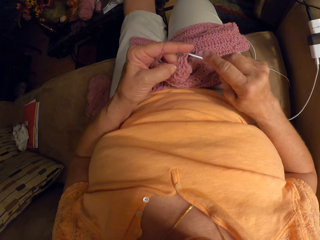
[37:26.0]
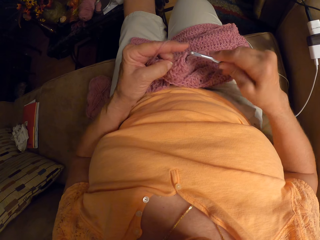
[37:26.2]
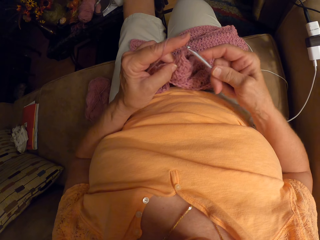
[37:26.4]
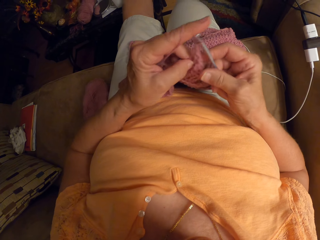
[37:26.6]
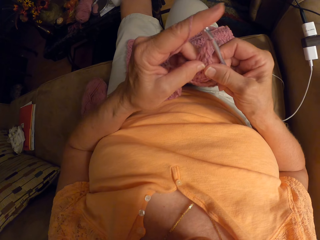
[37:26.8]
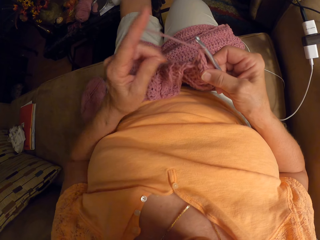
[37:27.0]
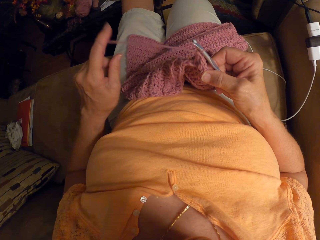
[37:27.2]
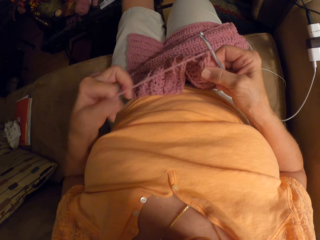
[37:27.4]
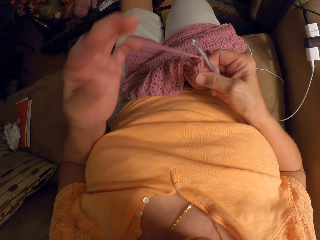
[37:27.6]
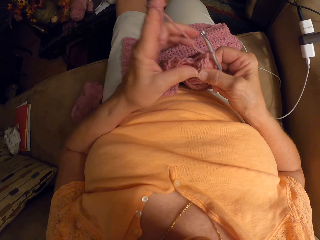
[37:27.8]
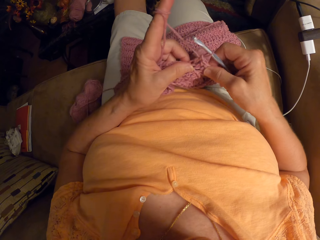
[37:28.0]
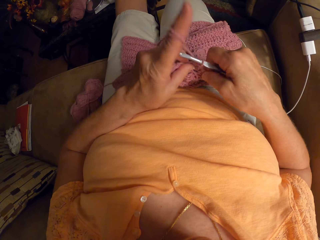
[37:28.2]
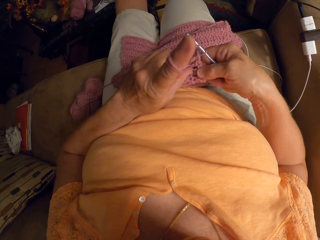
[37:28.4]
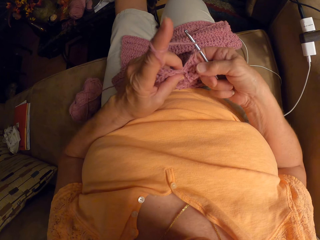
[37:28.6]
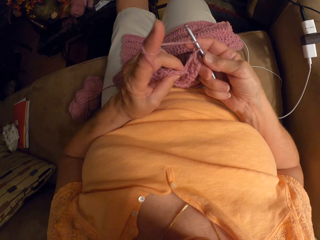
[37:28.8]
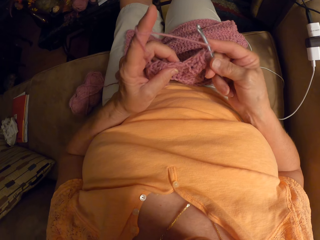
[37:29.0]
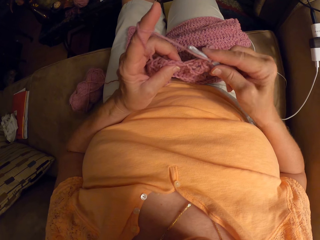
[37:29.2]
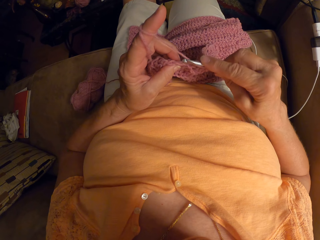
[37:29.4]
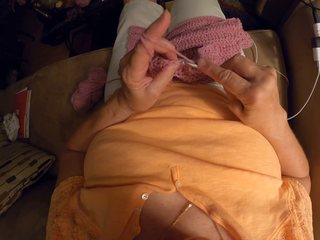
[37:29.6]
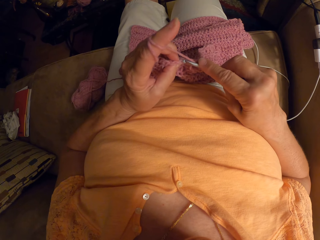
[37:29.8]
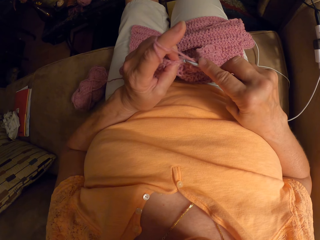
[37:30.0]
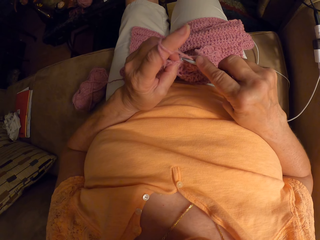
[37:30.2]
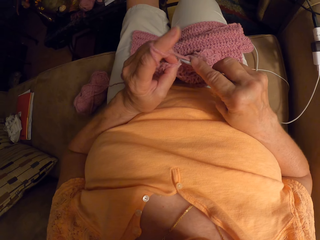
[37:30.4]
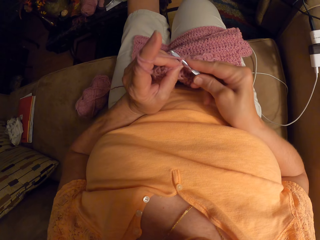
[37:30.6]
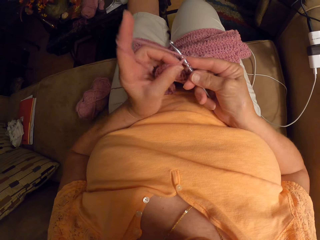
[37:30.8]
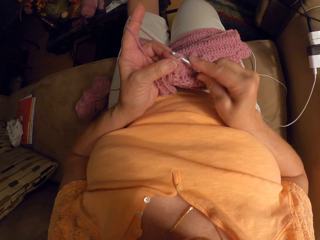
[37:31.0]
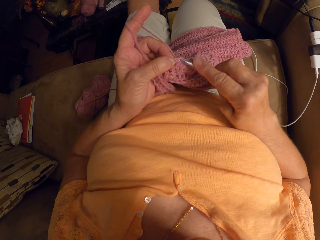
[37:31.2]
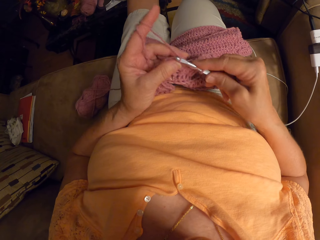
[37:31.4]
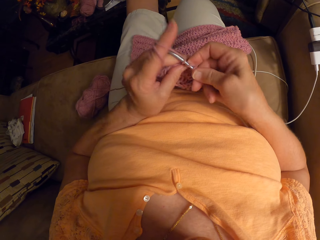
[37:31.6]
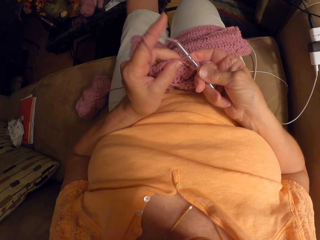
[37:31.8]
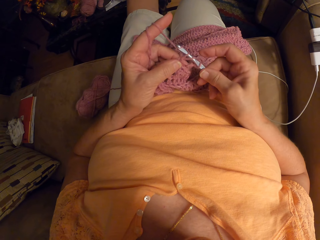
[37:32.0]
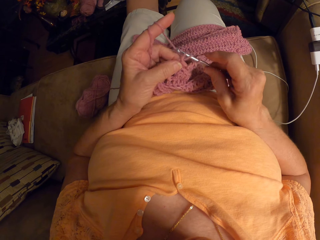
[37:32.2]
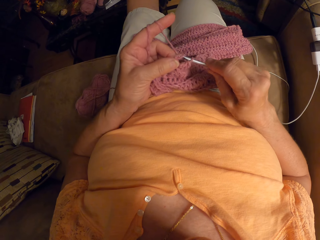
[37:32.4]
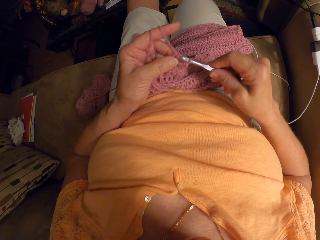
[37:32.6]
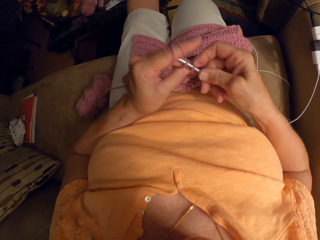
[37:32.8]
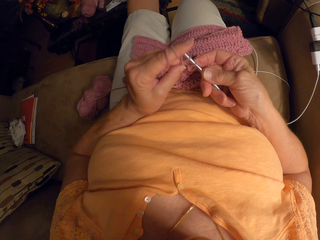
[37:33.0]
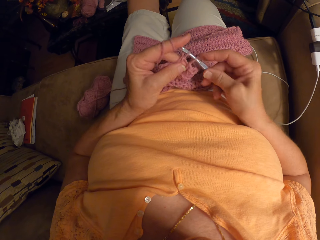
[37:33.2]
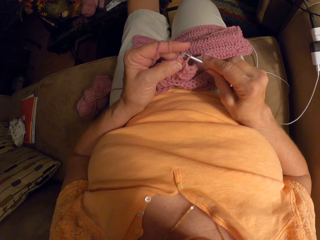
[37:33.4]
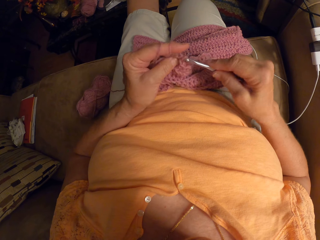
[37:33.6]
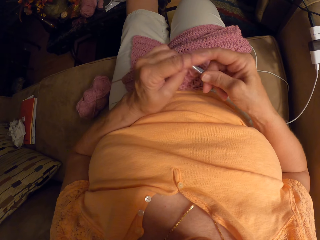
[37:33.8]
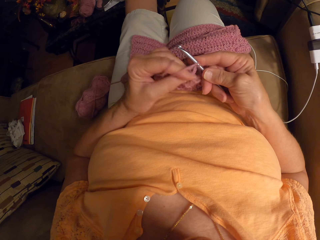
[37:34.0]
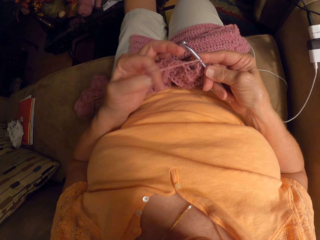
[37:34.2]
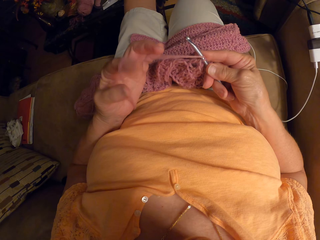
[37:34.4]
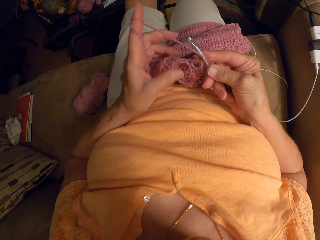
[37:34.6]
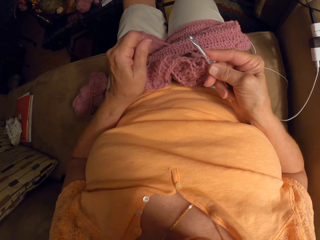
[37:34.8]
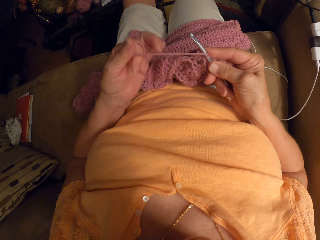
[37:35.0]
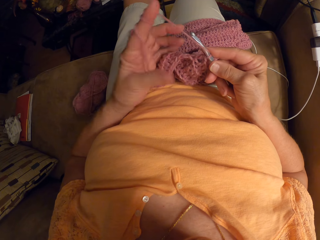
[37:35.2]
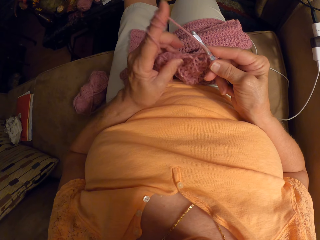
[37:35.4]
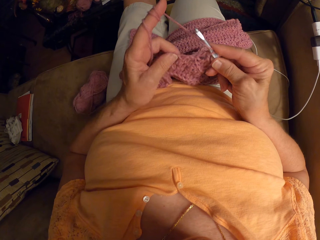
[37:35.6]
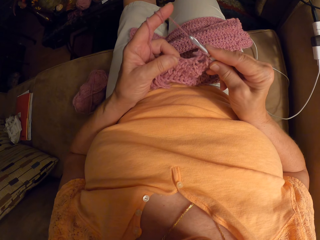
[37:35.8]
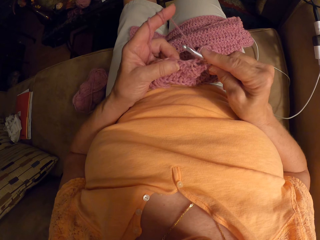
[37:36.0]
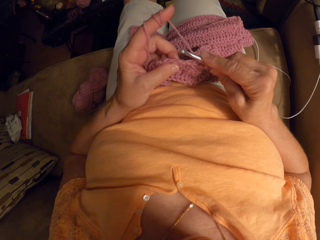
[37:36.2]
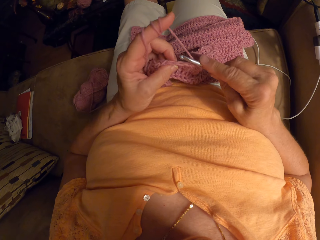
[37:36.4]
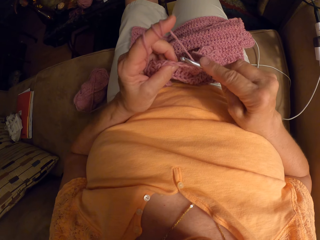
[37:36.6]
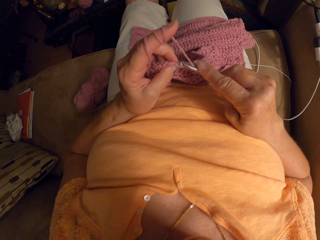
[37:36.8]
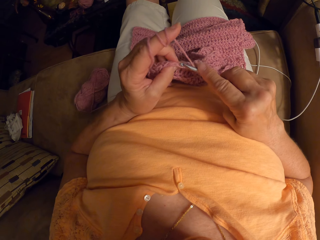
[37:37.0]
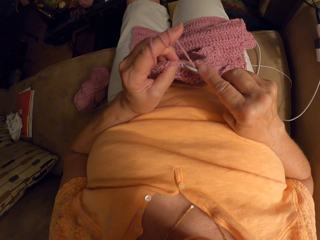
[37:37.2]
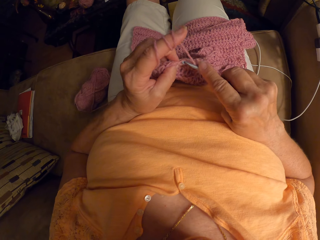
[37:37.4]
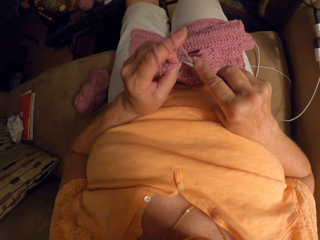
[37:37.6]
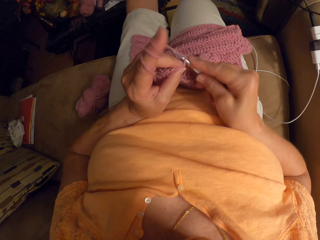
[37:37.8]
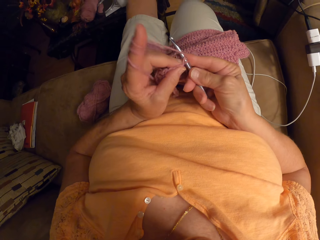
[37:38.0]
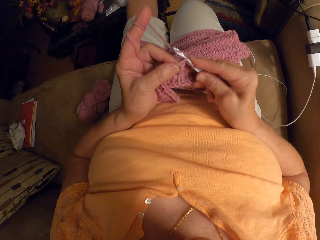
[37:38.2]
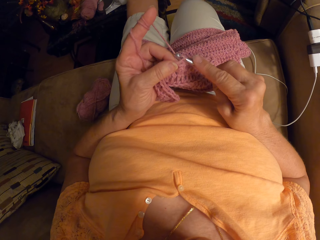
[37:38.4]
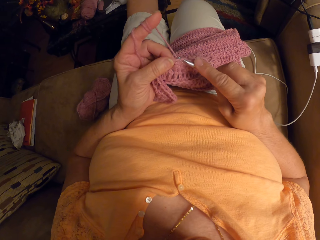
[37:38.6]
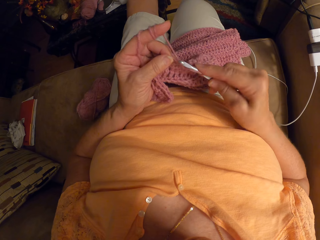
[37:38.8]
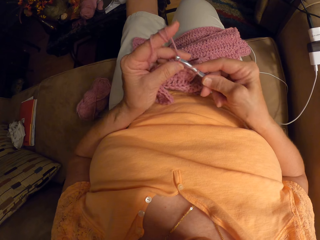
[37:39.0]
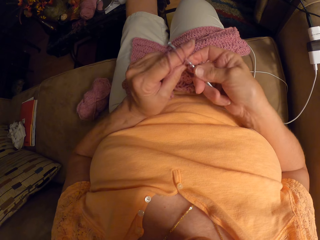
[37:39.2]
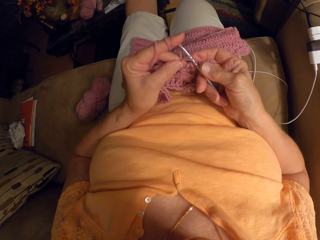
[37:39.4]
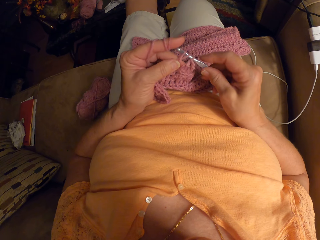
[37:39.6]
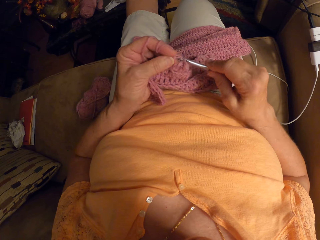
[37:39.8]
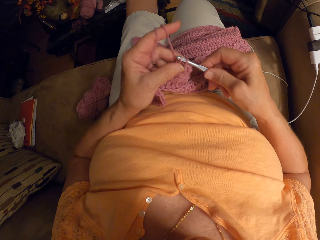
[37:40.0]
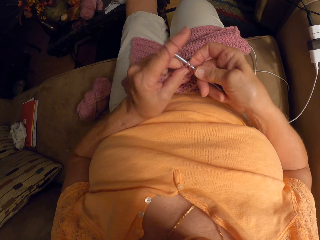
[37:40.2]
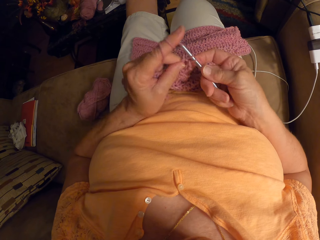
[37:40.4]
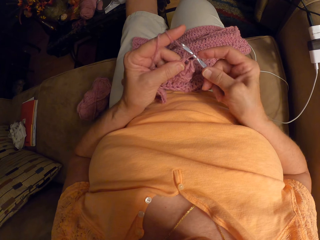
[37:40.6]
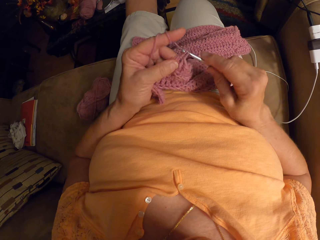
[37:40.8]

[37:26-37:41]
The camera wearer rolls the thread on a finger. They knit the fabric. They roll the thread on a finger. They knit the fabric.

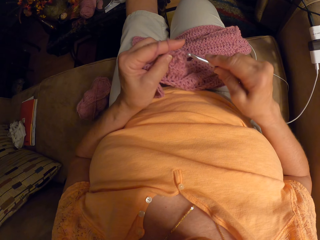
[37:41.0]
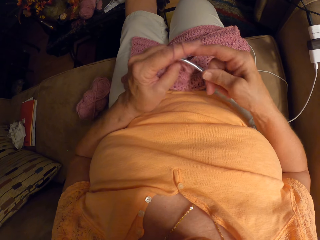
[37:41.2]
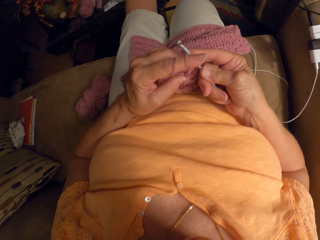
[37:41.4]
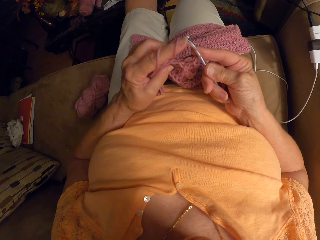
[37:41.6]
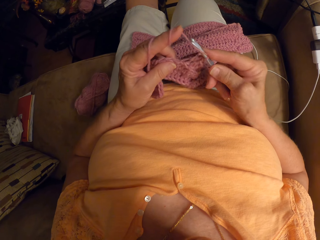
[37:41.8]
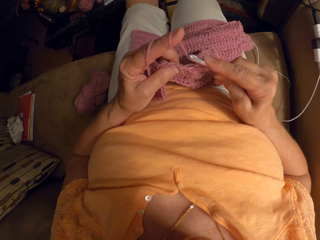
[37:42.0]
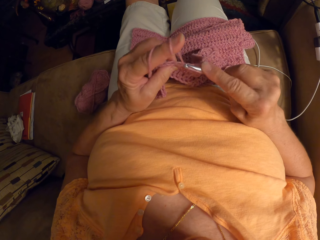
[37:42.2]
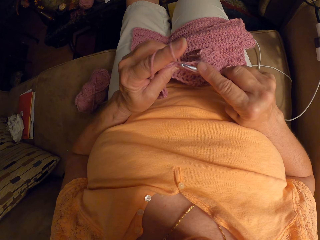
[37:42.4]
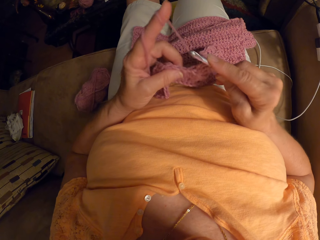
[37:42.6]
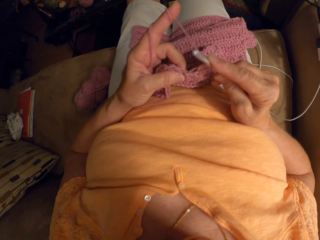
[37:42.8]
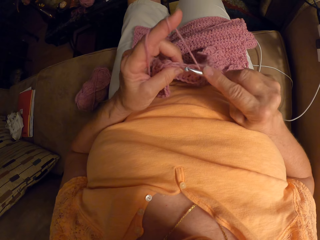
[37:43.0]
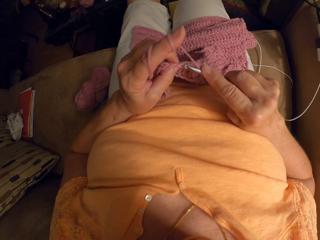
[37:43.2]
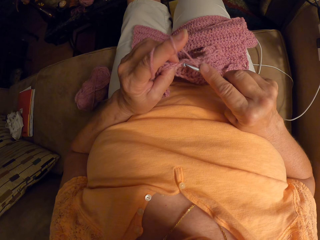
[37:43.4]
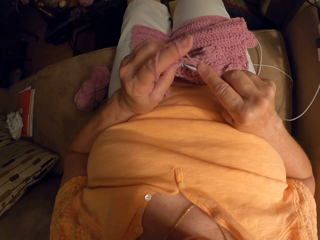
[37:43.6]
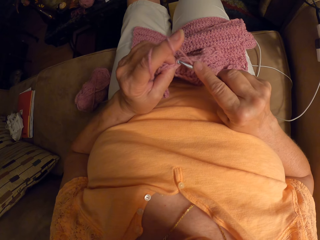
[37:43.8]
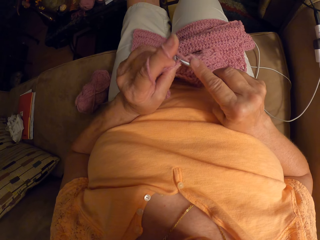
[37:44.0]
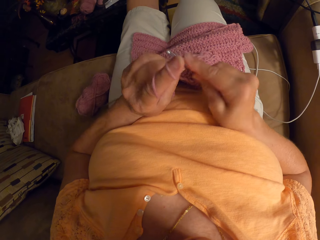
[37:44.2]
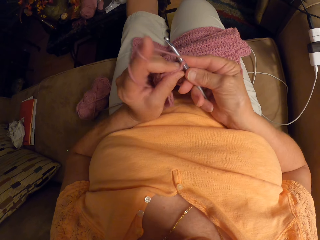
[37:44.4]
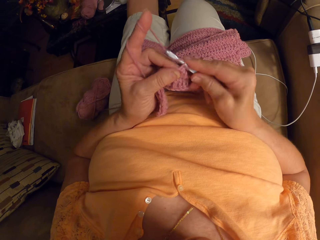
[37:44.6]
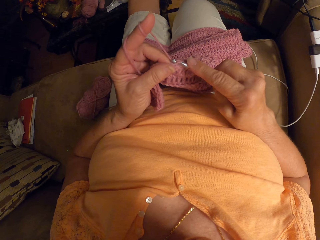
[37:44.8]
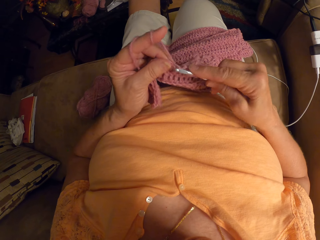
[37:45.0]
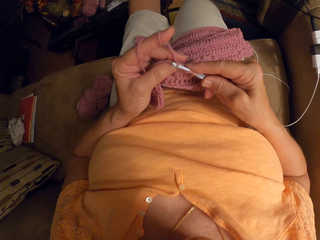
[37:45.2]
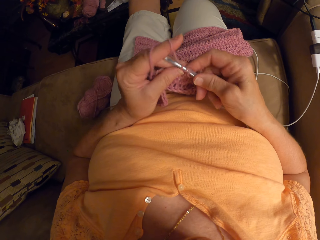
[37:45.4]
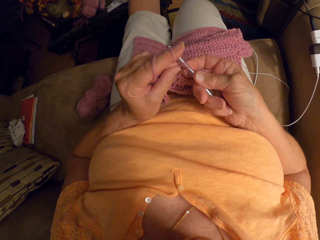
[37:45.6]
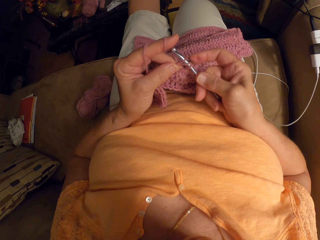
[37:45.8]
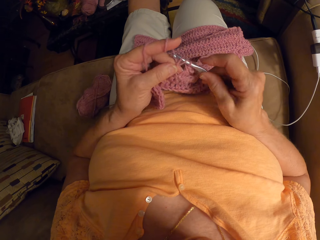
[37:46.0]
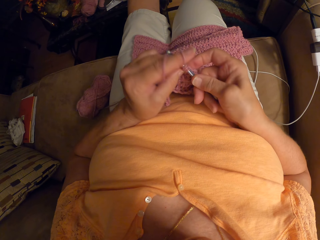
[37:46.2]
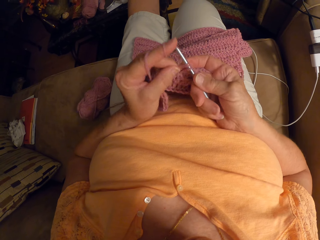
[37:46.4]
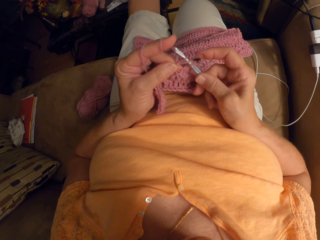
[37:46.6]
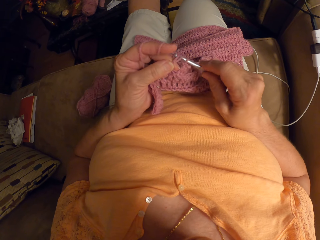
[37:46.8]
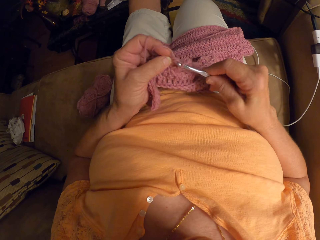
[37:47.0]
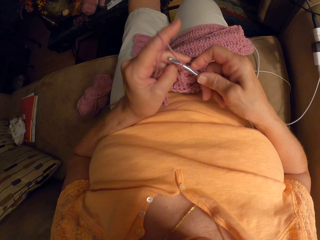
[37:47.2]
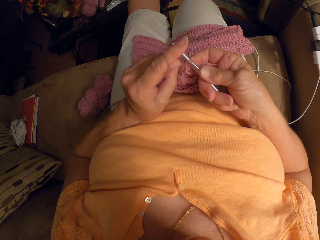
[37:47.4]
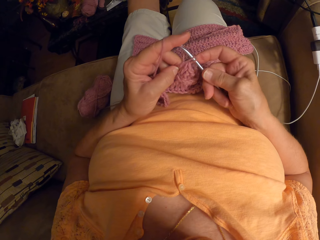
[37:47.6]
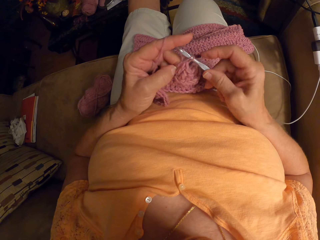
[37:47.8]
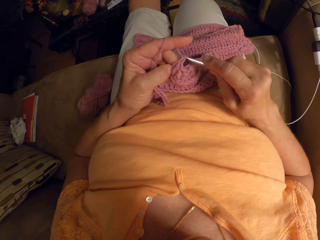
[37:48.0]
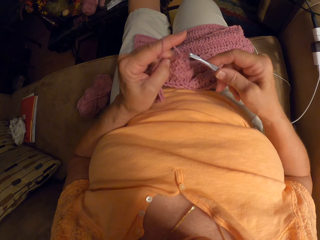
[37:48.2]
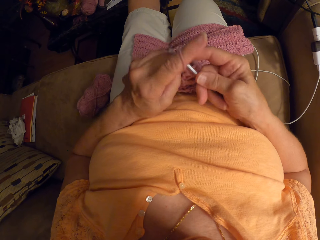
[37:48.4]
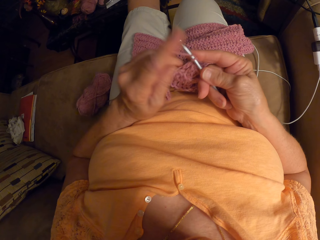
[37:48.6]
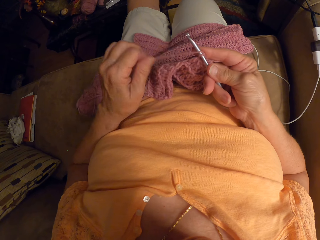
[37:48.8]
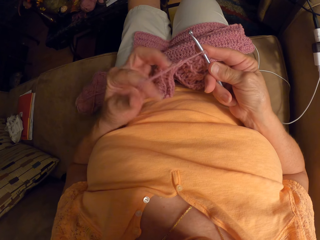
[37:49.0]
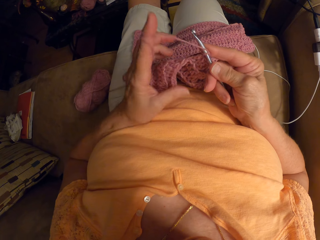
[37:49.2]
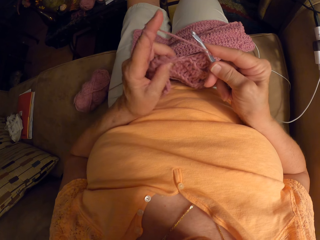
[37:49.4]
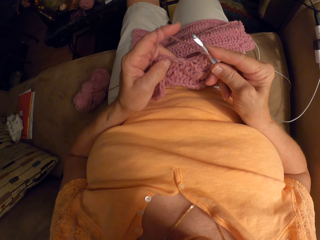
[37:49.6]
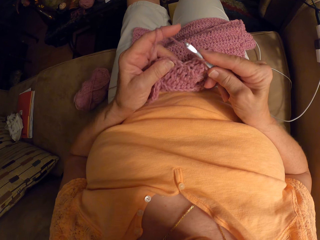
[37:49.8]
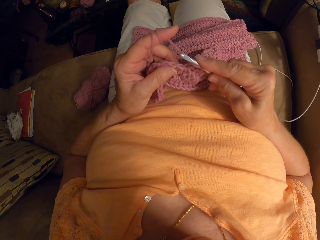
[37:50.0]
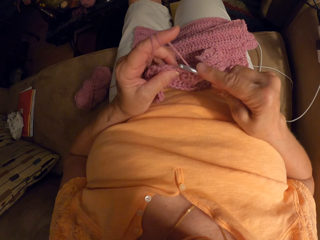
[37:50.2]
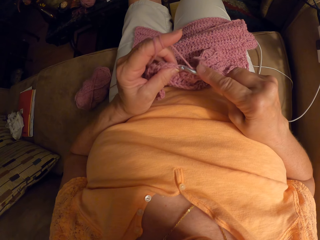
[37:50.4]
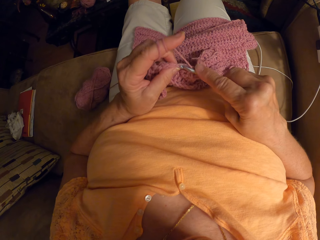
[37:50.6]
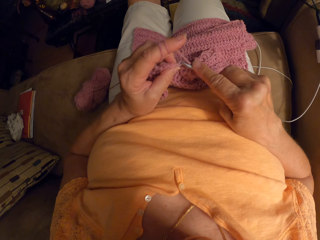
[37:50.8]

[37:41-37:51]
The camera wearer rolls the thread on a finger. They knit the fabric.
